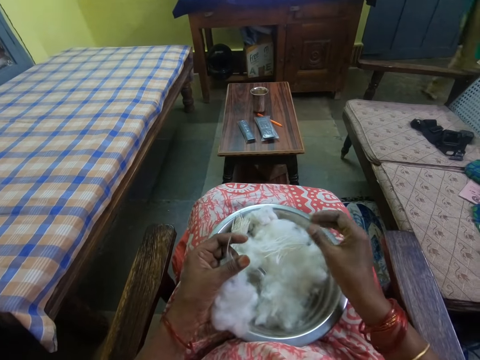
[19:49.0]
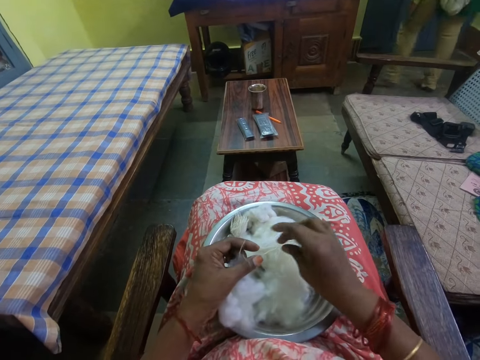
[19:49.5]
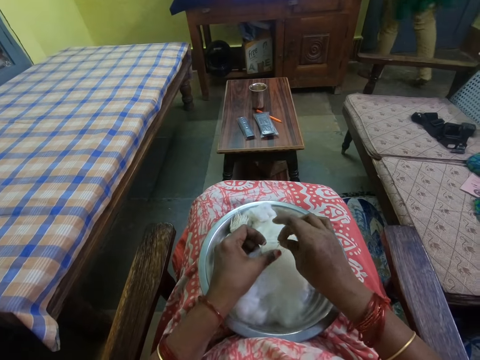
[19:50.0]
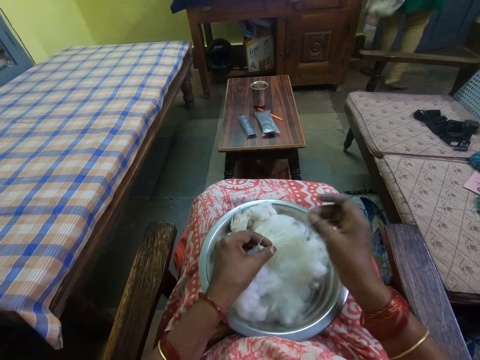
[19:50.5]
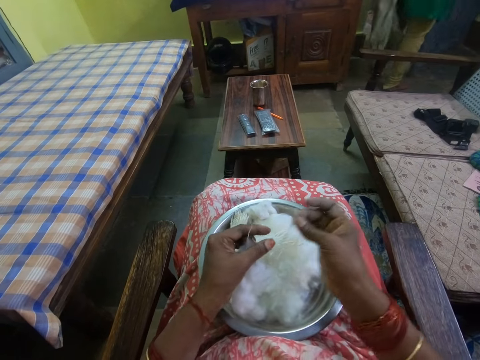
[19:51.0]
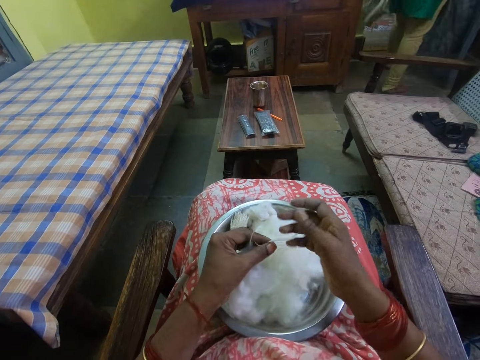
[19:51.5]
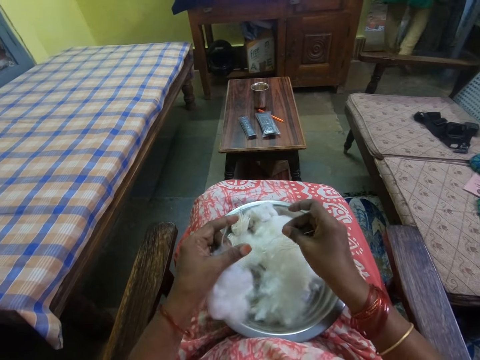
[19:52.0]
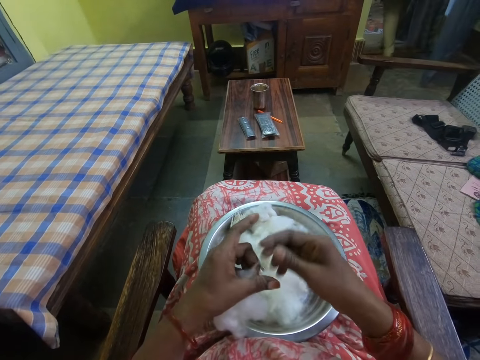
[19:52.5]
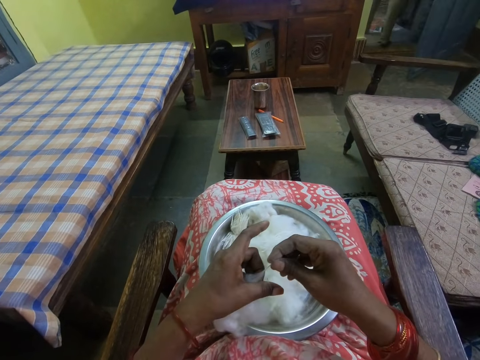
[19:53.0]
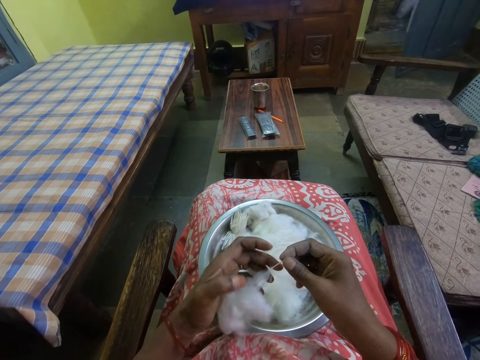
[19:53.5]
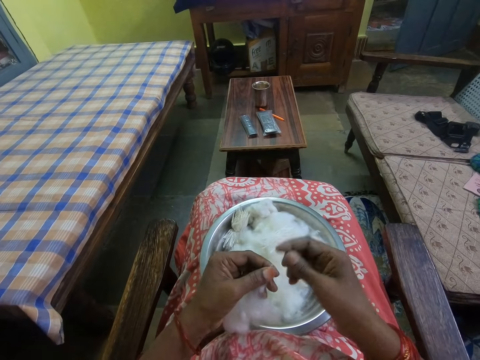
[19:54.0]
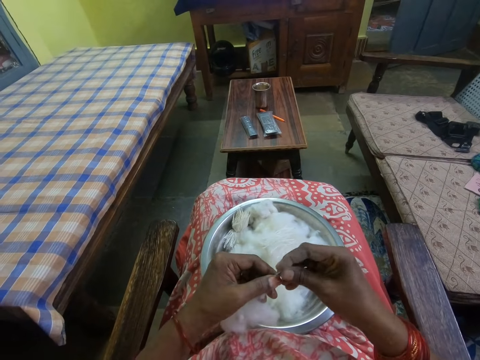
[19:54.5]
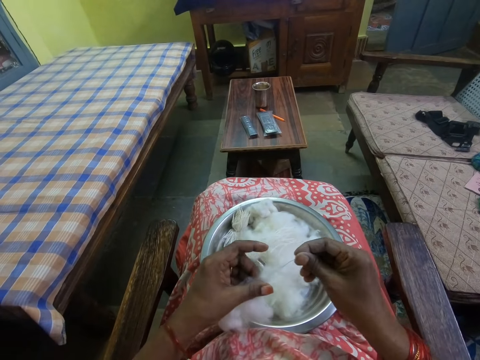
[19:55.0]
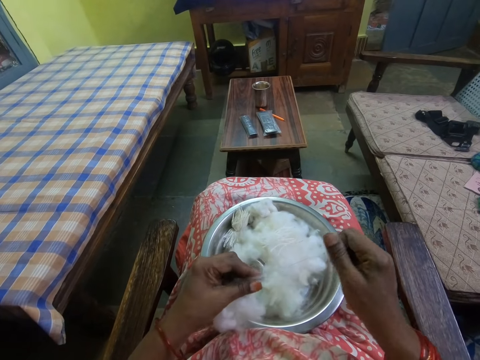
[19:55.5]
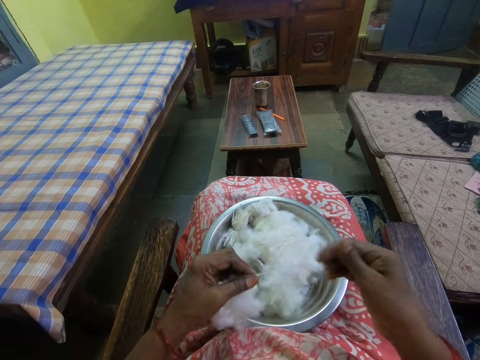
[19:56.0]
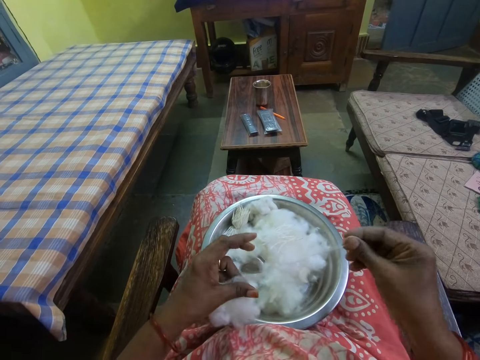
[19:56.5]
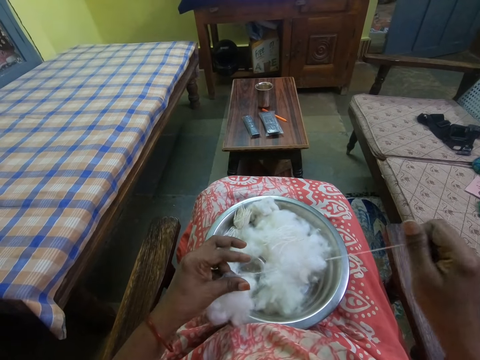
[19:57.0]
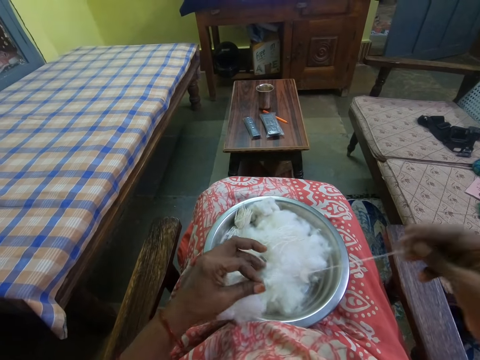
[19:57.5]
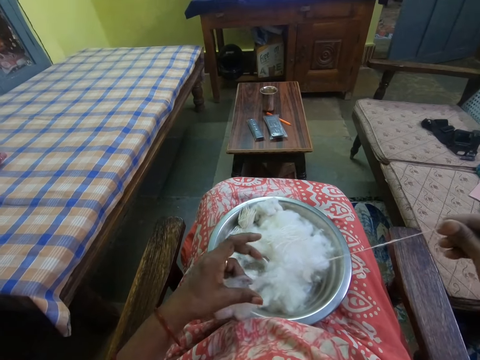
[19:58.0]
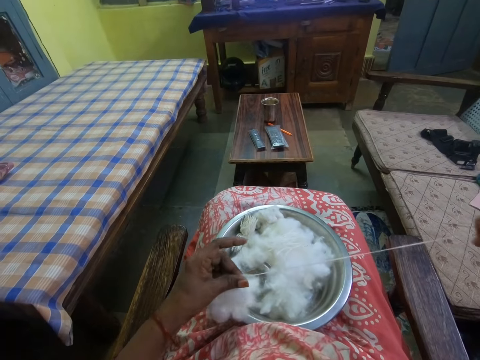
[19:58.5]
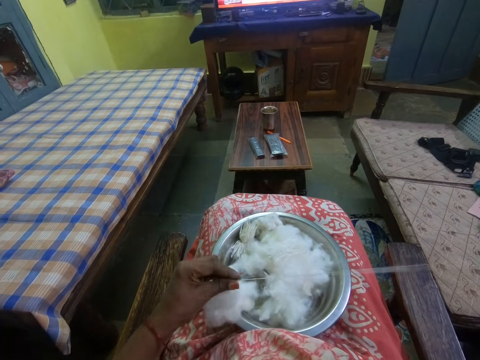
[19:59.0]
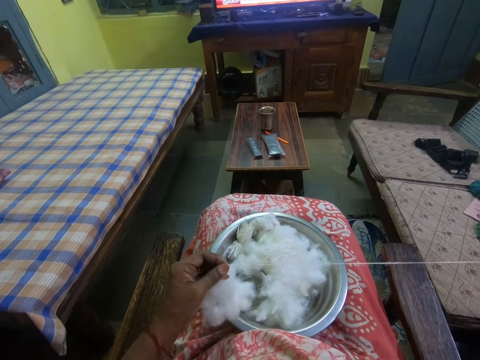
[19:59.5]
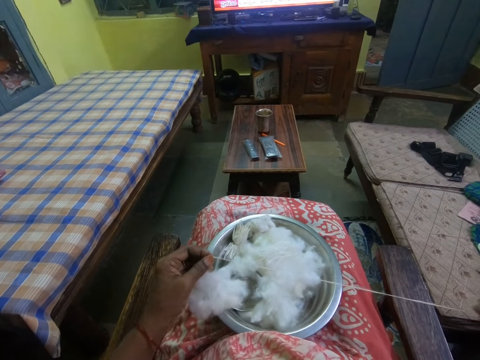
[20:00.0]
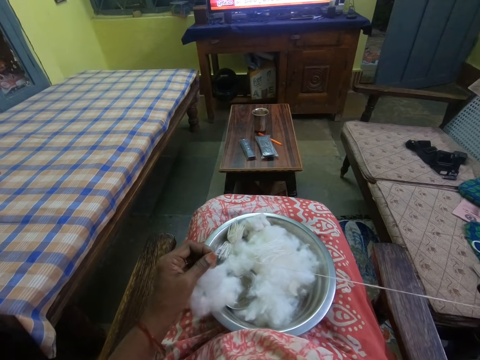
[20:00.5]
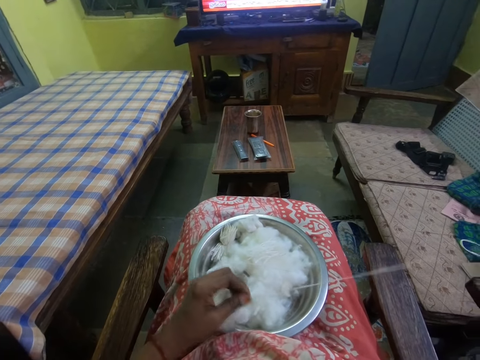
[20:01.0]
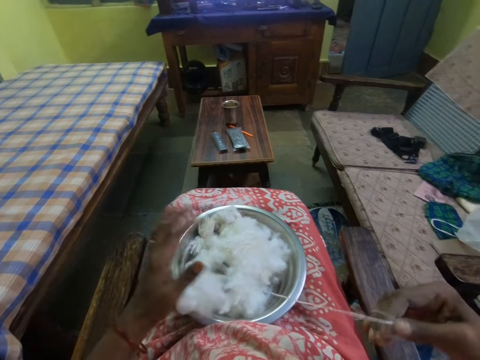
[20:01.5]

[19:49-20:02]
The camera wearer places the cotton in the bowl. She picks up the cotton. She spins the cotton in her hands and rolls the cotton with the hand.

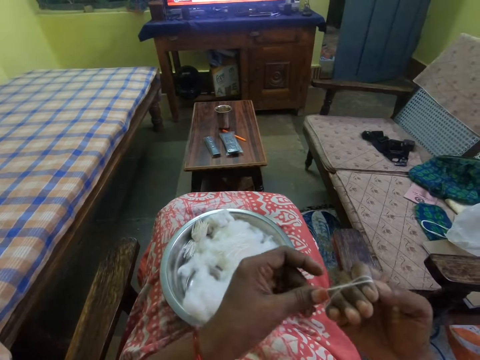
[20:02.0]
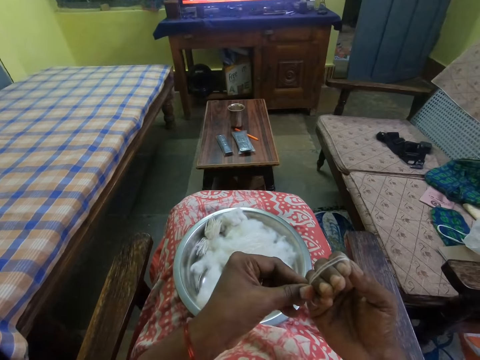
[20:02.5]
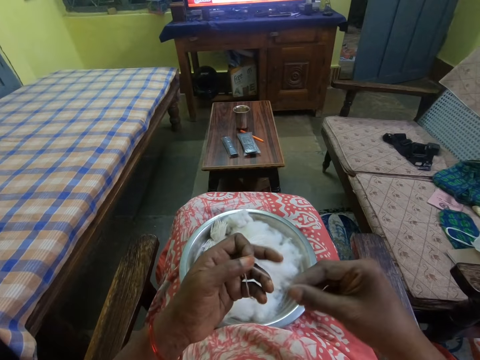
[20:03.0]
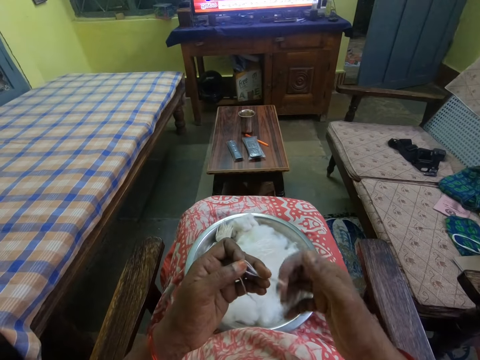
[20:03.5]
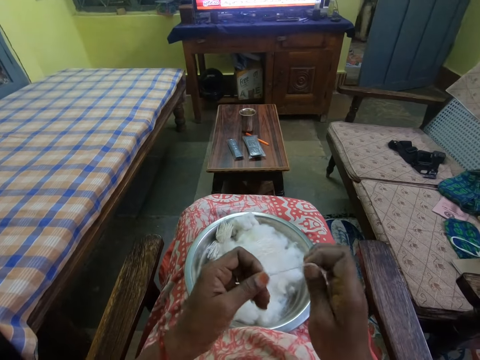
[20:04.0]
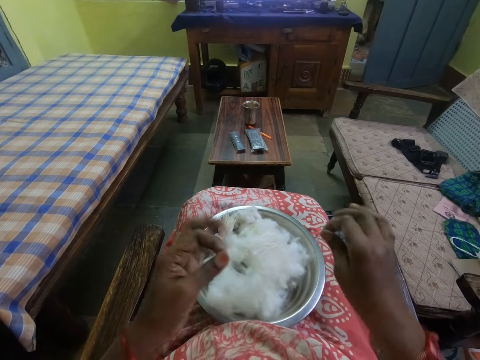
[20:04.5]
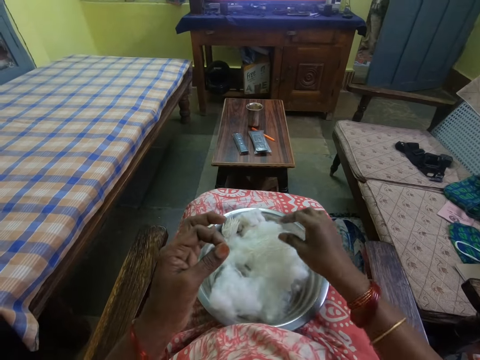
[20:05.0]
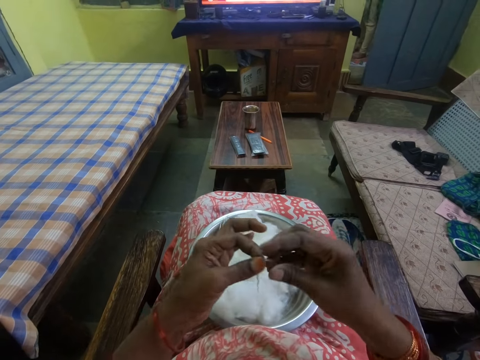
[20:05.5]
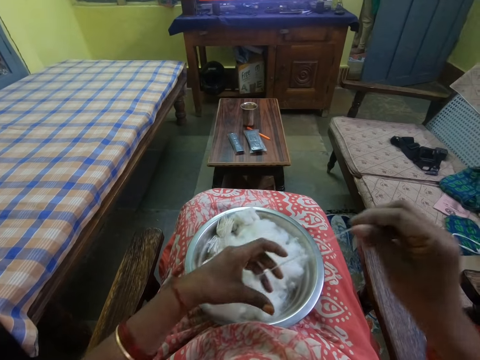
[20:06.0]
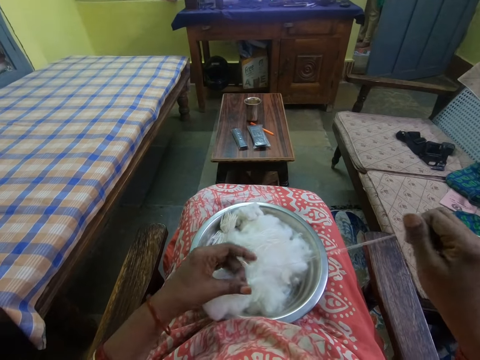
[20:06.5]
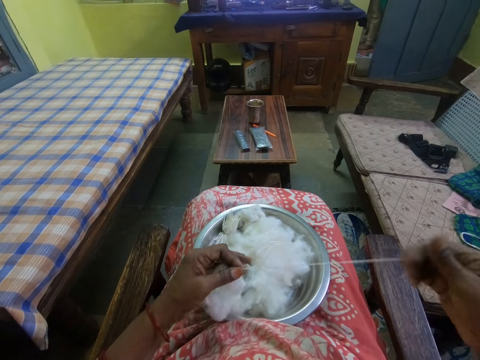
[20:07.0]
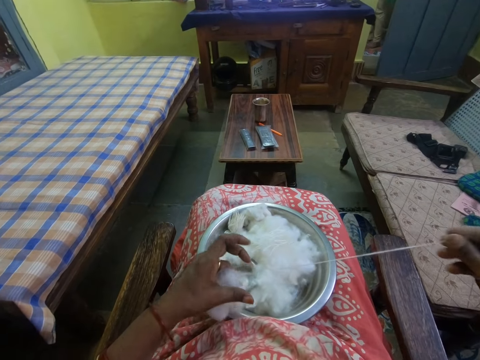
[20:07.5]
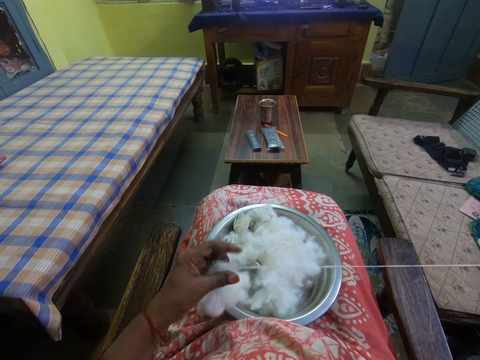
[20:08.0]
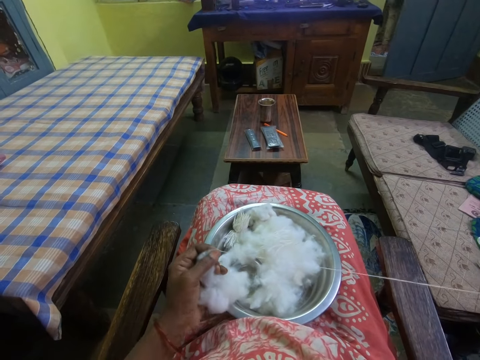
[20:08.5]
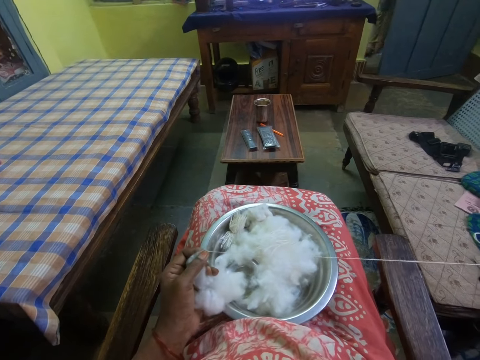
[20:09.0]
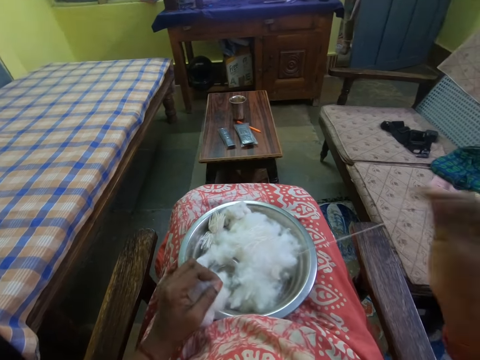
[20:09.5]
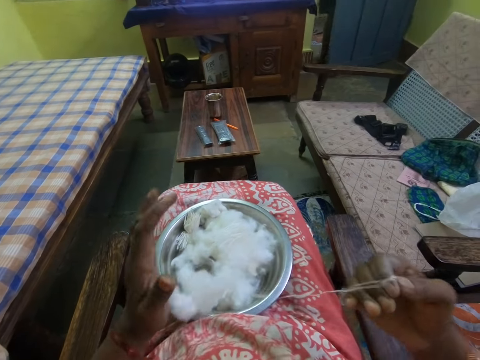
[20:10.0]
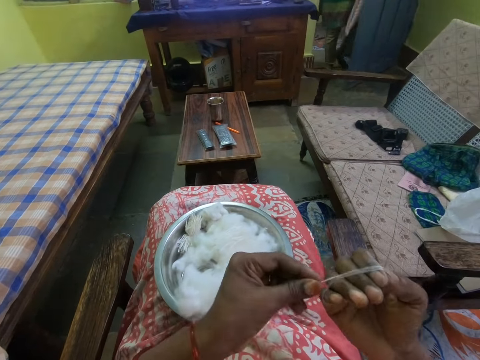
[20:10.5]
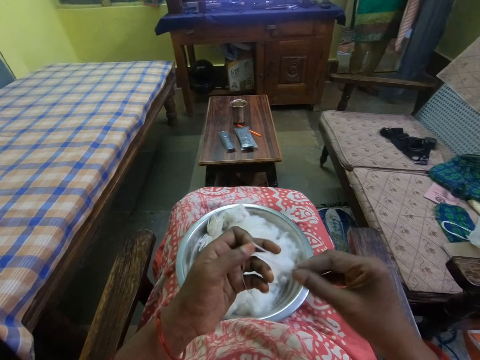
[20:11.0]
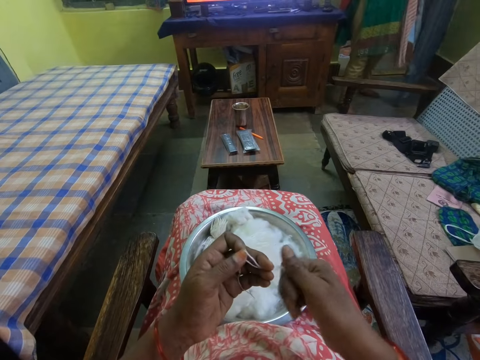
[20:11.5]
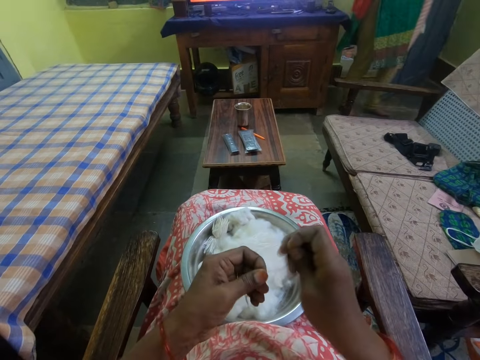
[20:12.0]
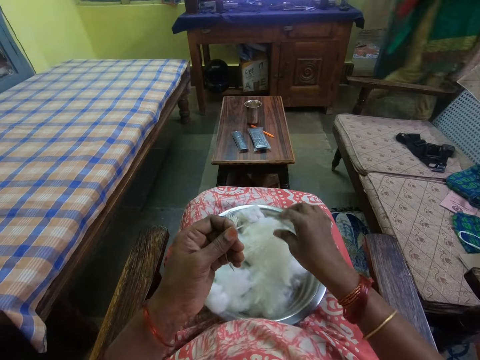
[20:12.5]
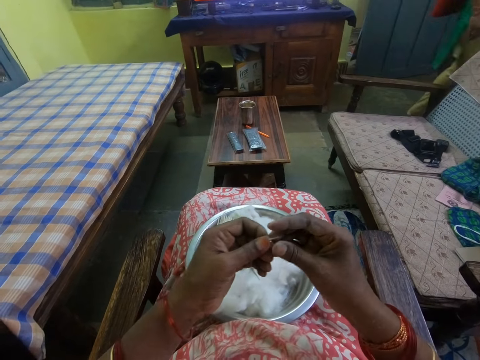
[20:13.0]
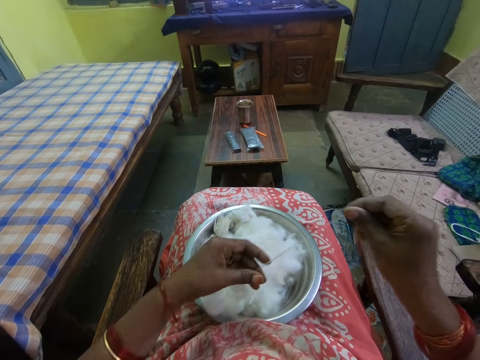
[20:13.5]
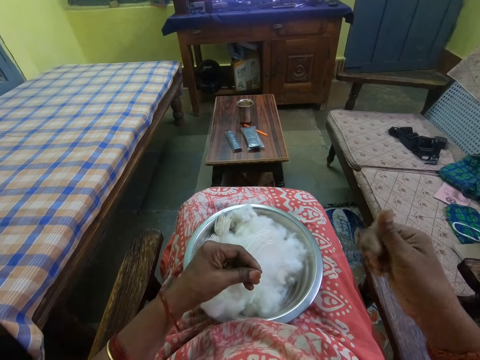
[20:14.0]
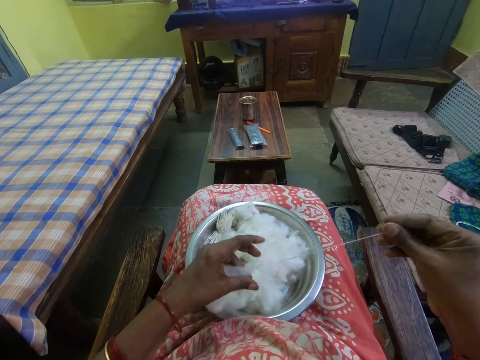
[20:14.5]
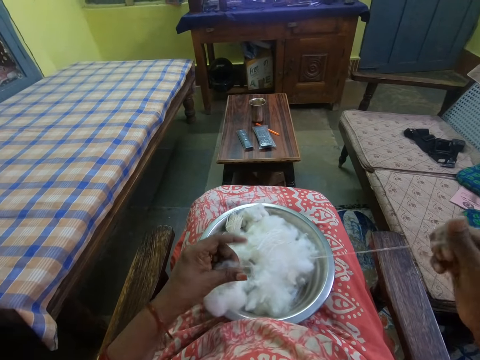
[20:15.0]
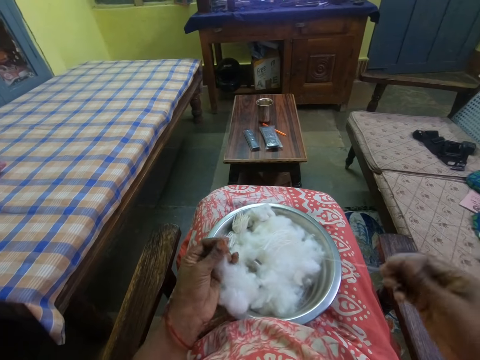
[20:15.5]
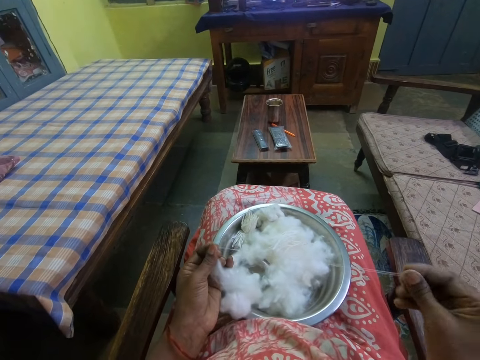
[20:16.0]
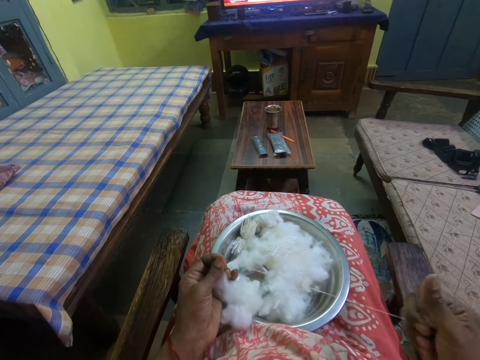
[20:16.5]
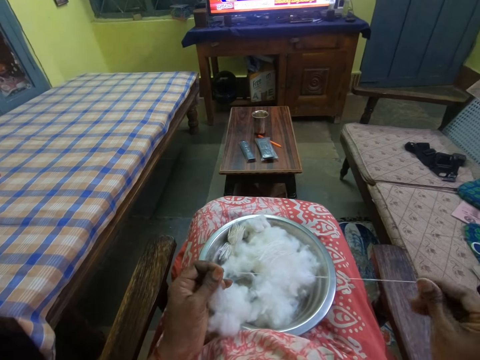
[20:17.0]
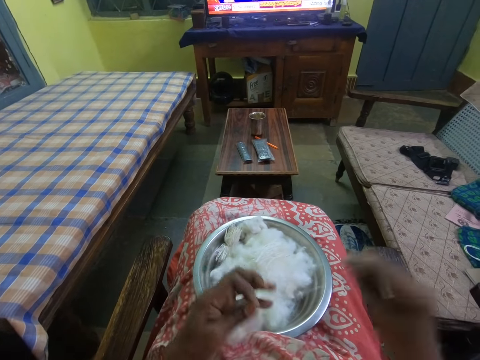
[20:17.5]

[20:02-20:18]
The camera wearer cuts the cotton with the hand. She places the cotton in the bowl. She picks up the cotton. She spins the cotton in her hands and rolls the cotton with the hand. She cuts the cotton with the hand. She places the cotton in the bowl. She picks up the cotton. She spins the cotton in her hands and rolls the cotton with the hand.
